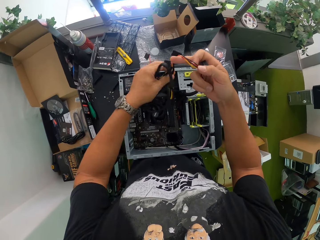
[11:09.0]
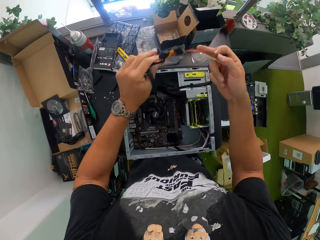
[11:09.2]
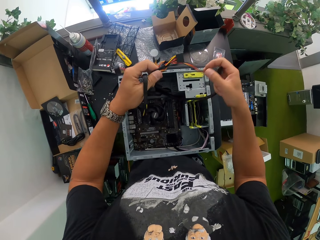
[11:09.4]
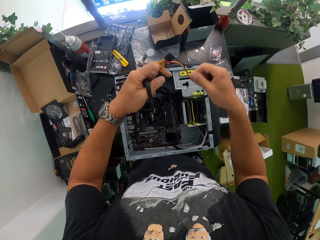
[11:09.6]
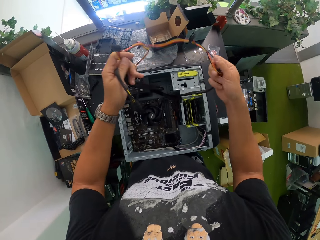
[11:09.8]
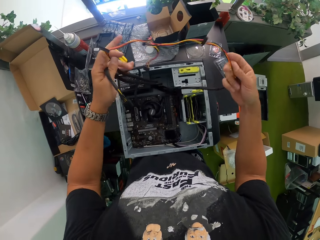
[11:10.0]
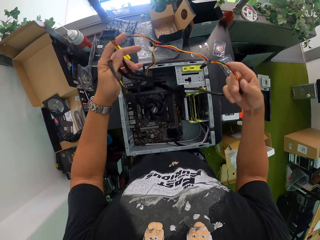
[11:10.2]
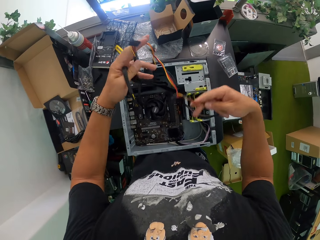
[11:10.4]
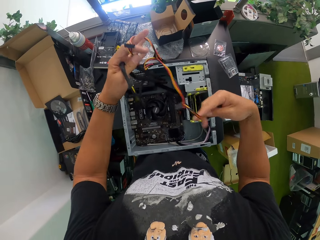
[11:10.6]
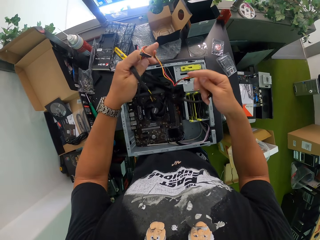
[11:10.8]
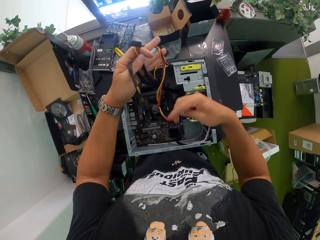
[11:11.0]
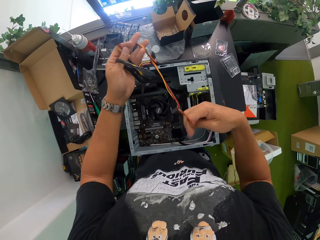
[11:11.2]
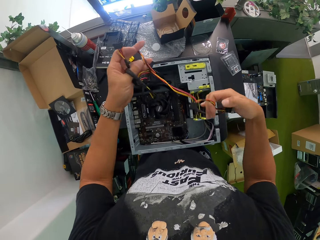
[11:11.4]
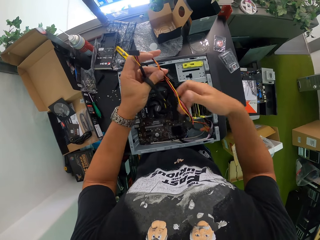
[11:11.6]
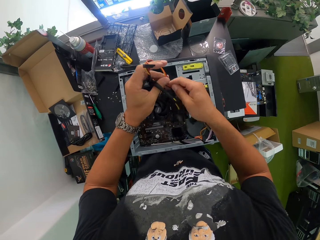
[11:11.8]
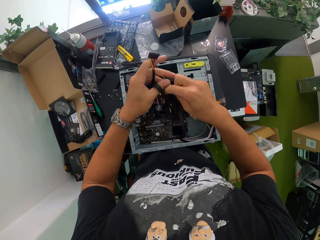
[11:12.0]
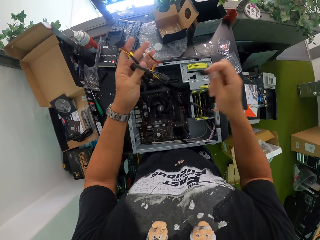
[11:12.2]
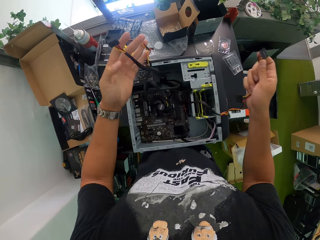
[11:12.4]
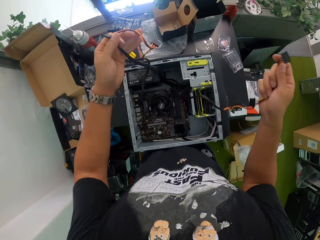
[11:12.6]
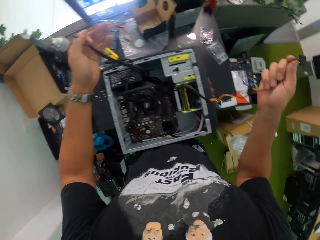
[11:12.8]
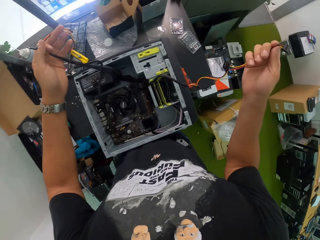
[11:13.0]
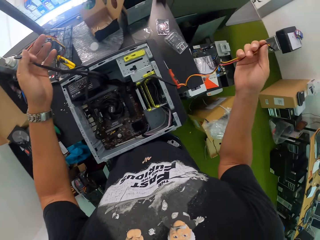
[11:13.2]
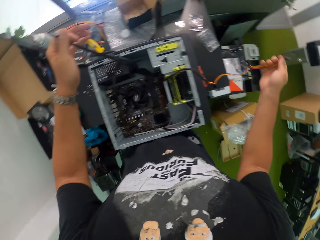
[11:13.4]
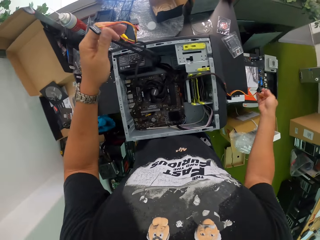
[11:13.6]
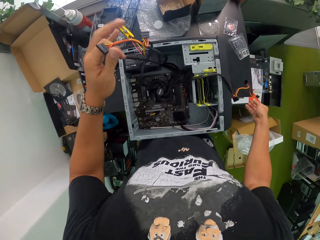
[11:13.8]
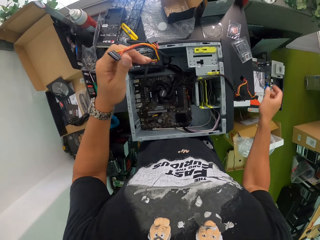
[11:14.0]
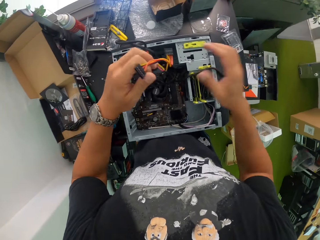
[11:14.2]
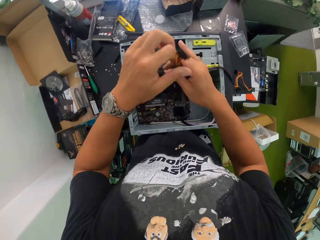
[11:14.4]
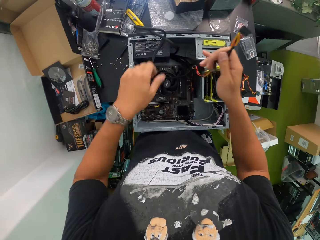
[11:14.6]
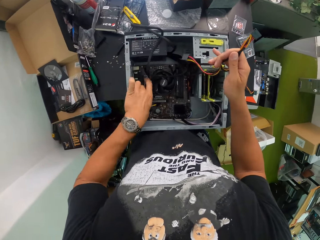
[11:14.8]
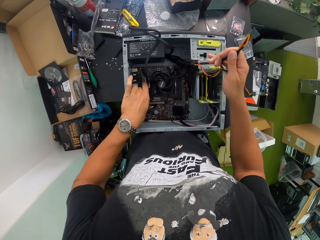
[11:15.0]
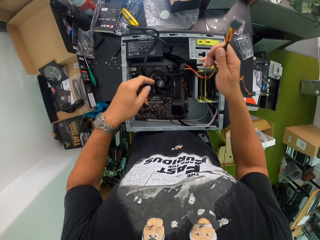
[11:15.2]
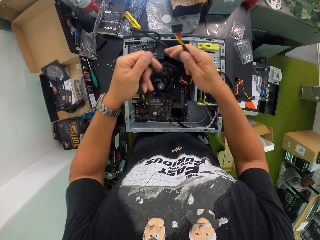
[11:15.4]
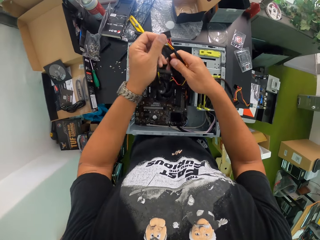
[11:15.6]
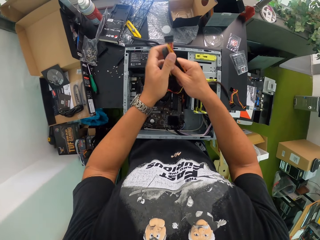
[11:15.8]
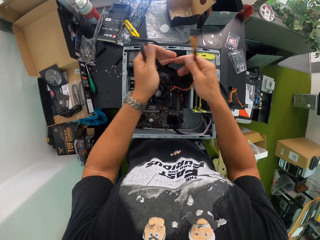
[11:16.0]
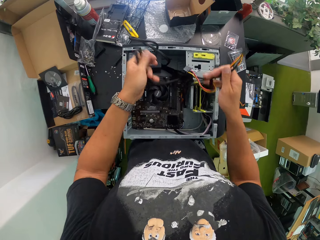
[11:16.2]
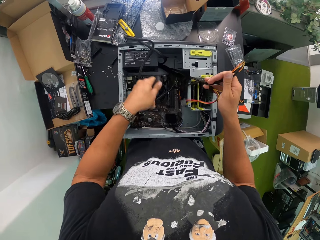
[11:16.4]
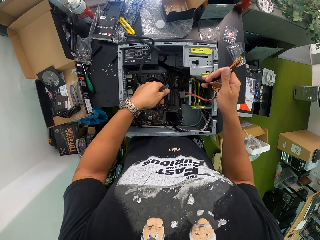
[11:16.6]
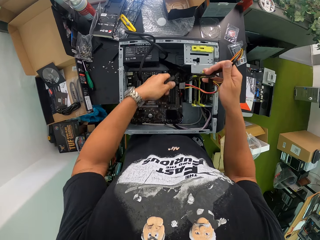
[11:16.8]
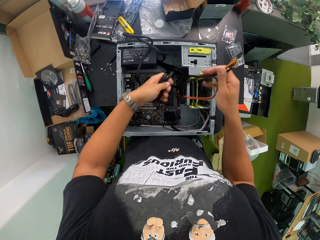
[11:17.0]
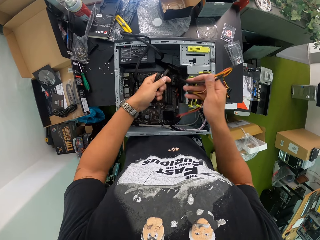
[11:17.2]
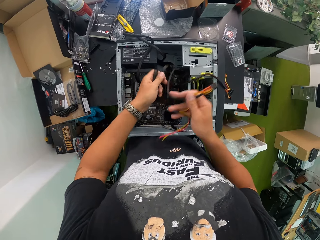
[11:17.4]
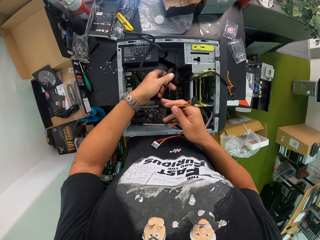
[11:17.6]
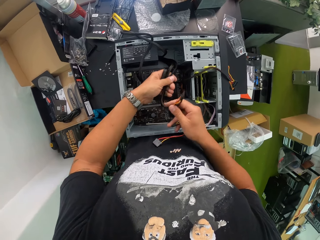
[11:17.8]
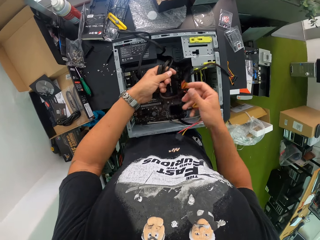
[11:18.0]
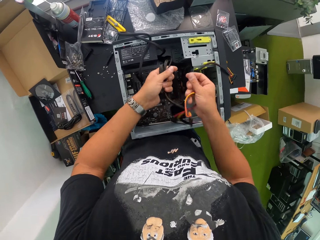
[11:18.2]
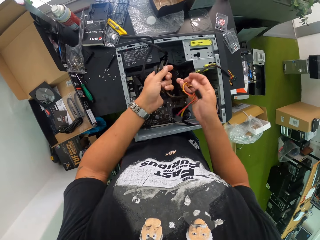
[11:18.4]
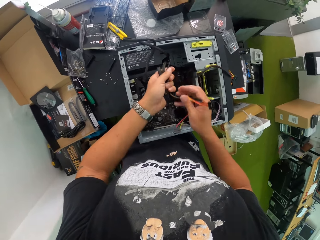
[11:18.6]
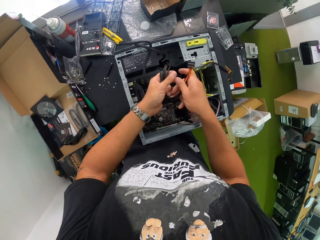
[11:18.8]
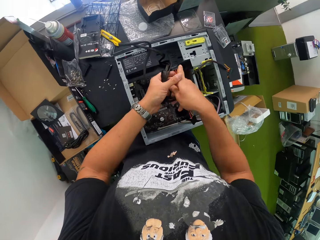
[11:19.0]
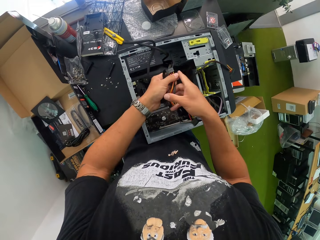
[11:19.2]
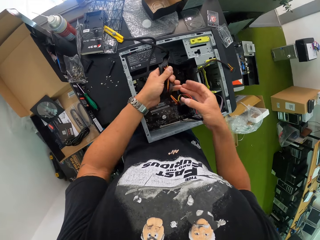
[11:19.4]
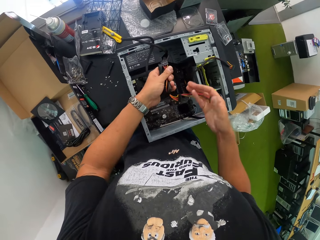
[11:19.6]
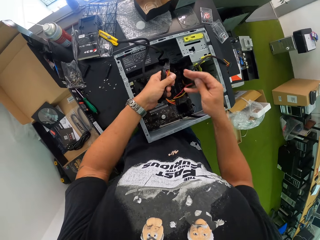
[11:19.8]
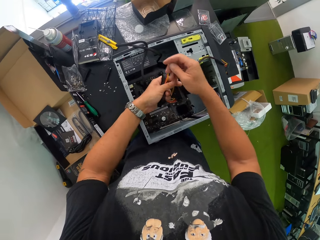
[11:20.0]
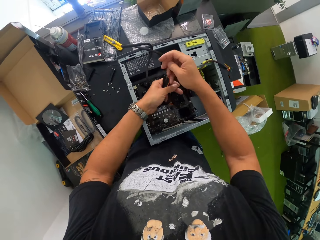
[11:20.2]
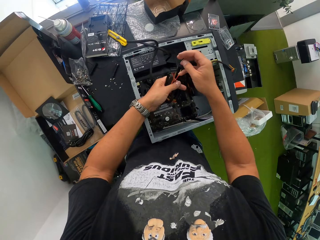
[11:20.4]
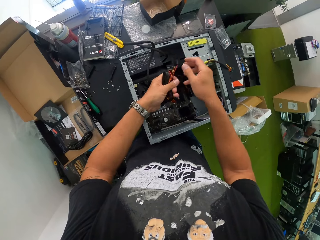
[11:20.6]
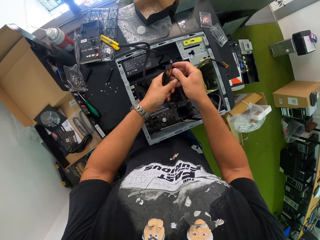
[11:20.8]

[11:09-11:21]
The camera wearer drops the power cable in his right hand on the work table. He moves the power cable in his left hand to his right hand. He folds the power cable in his right hand with his left hand.

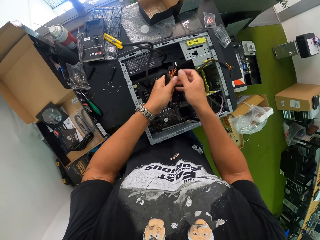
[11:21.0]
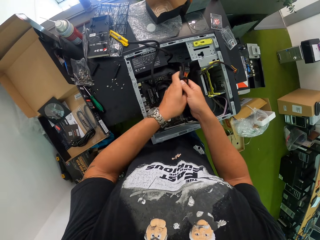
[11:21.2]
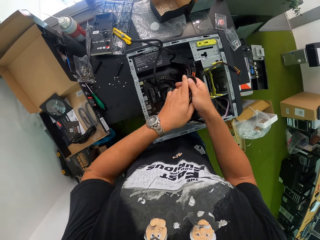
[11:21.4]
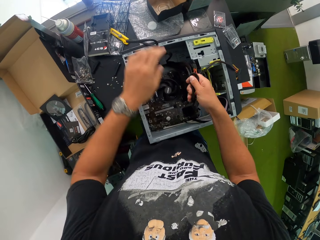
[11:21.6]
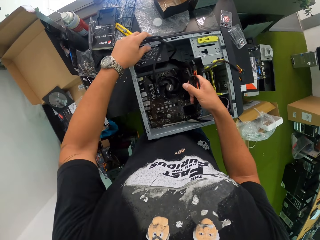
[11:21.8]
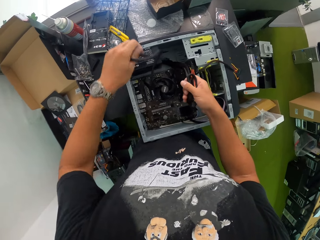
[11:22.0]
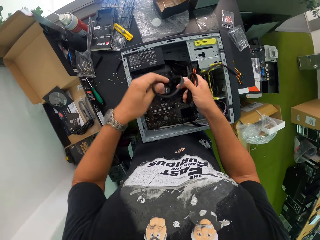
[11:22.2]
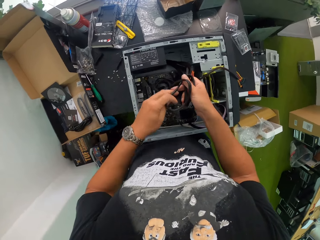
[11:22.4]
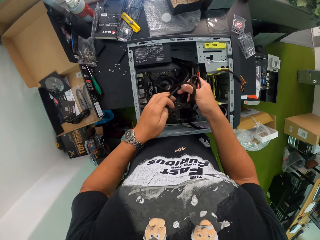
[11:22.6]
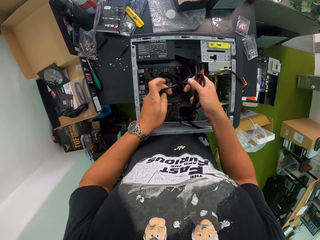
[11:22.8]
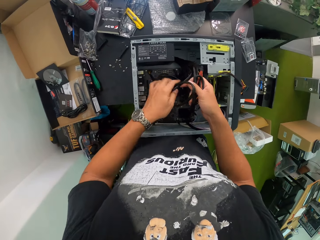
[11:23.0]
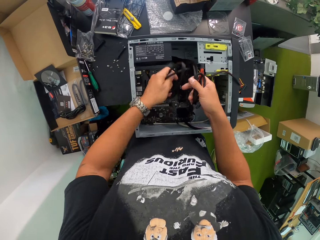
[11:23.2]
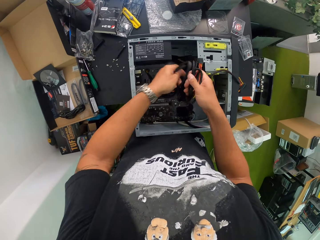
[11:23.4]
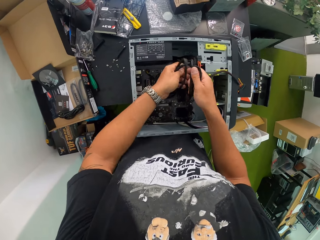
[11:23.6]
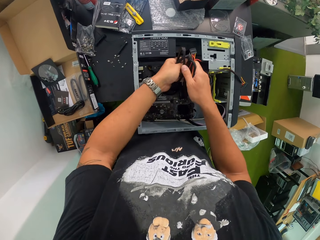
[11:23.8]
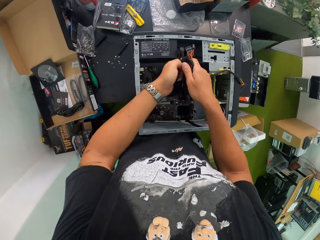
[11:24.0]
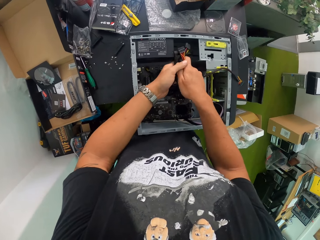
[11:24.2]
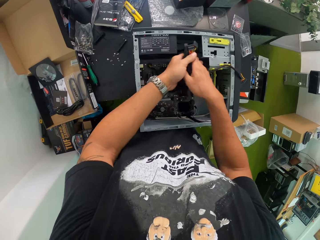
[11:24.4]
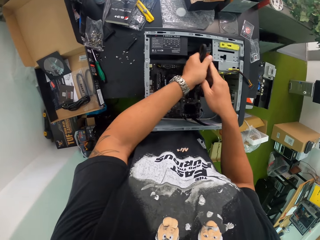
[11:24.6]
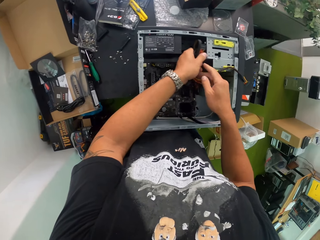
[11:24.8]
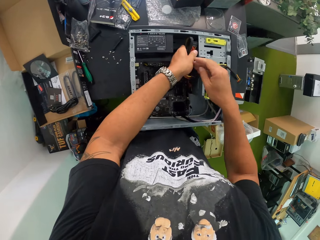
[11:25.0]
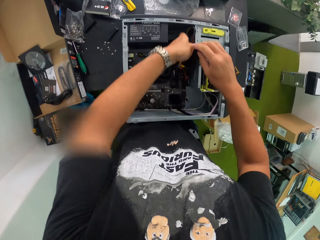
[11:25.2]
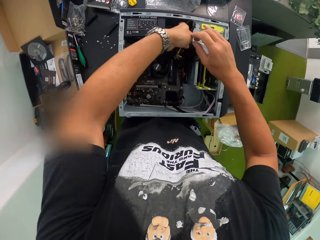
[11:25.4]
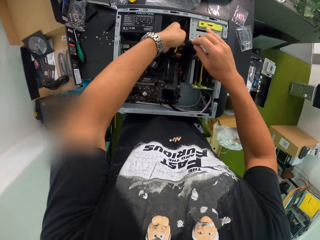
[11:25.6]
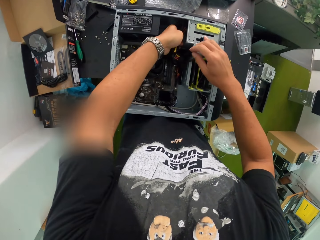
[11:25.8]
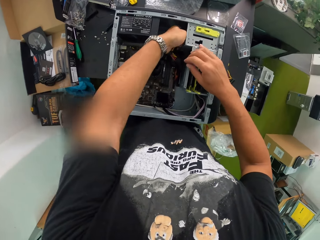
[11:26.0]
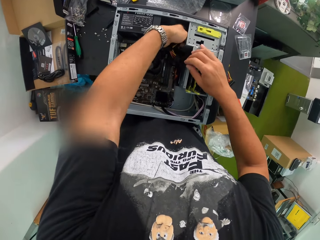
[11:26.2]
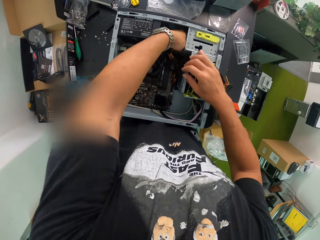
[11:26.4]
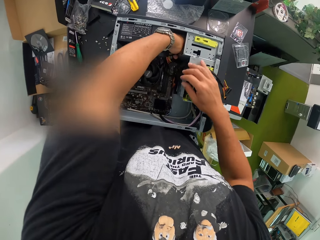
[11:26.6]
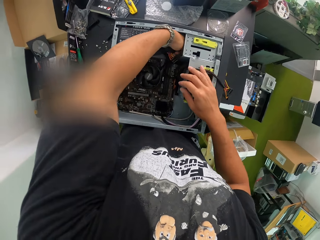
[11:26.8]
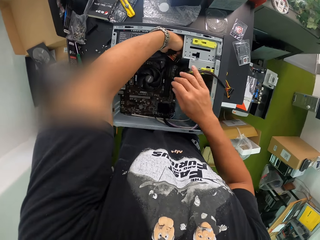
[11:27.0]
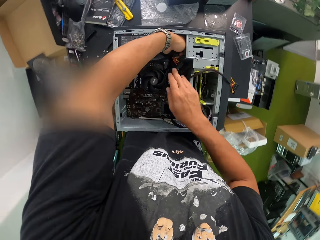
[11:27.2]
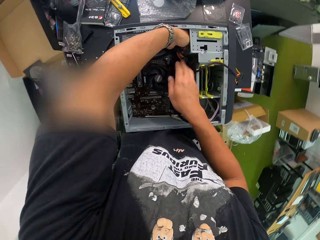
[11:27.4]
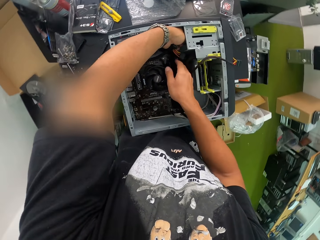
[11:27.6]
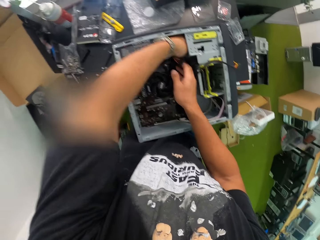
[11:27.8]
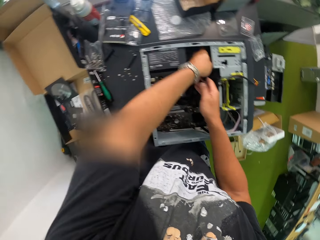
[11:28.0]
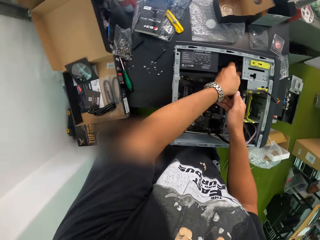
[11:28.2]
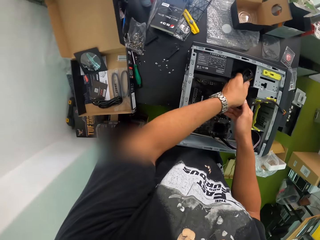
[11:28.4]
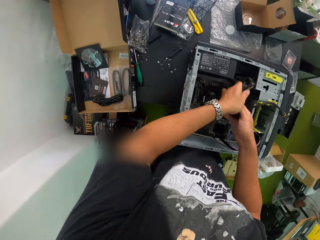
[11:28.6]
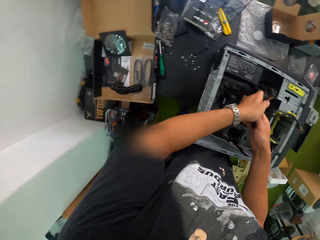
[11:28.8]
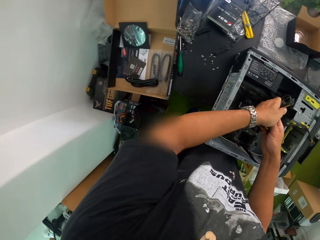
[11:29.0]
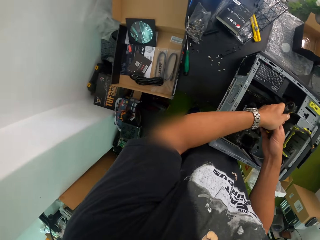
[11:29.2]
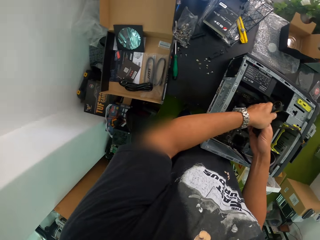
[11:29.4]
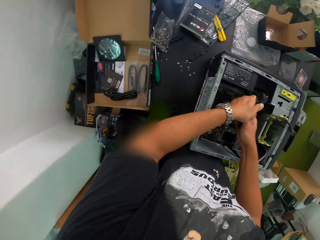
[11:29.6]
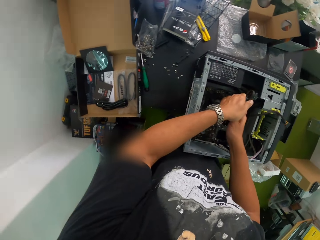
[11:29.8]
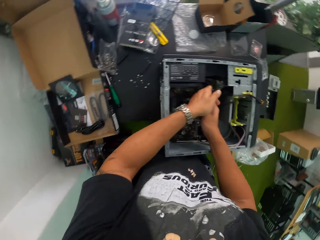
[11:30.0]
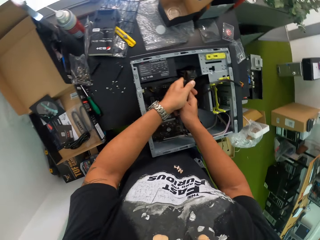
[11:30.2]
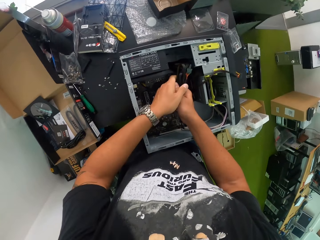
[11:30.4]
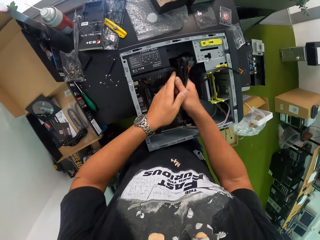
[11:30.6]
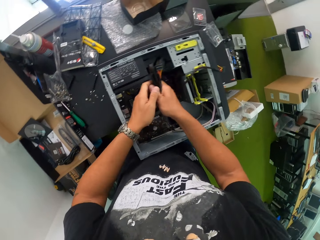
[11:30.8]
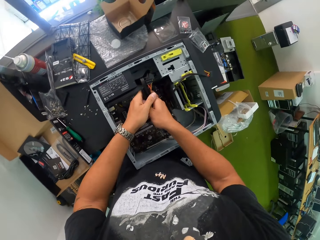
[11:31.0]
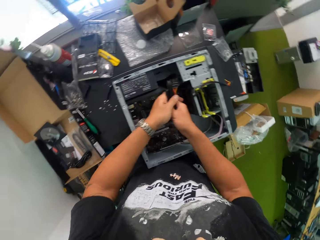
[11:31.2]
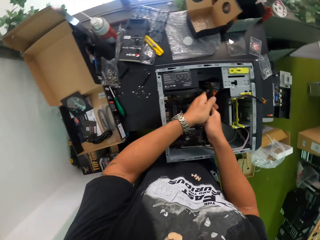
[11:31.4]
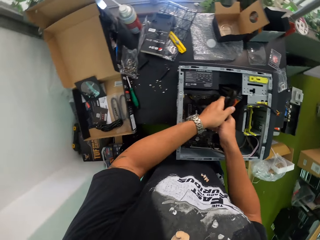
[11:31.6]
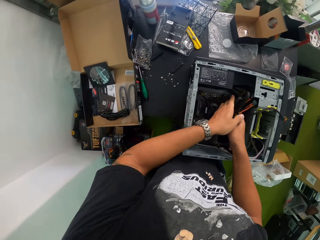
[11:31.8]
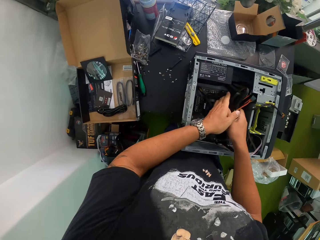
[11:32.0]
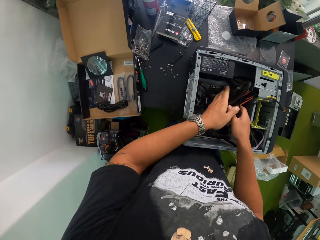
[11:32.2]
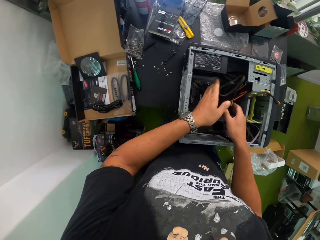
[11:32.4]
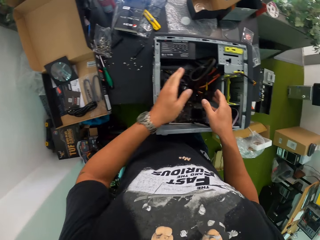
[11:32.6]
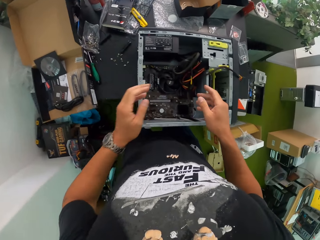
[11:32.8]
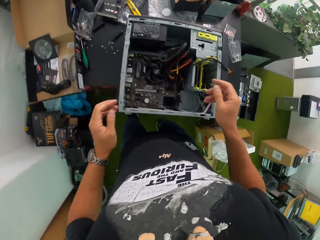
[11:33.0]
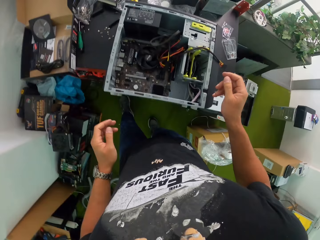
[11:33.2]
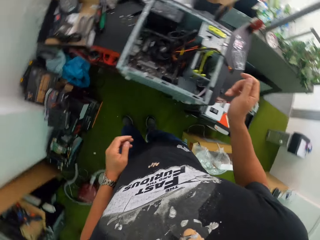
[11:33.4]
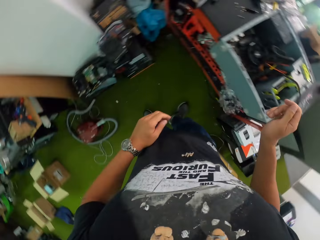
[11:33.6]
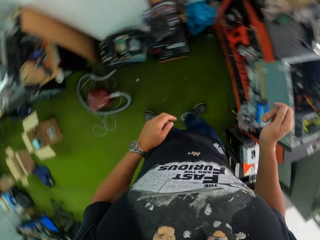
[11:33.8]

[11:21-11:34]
The camera wearer drops the power cable in his hands on the motherboard of the desktop. He removes his hands from the power cables on the motherboard on the desktop.
